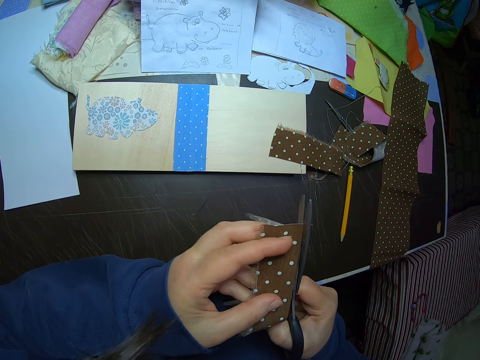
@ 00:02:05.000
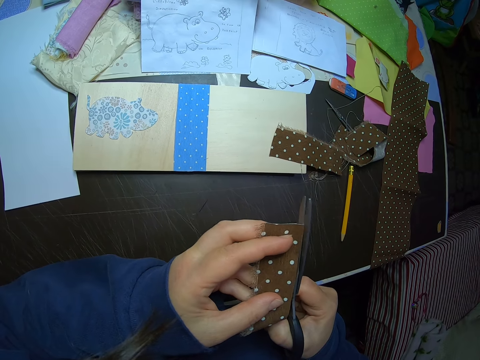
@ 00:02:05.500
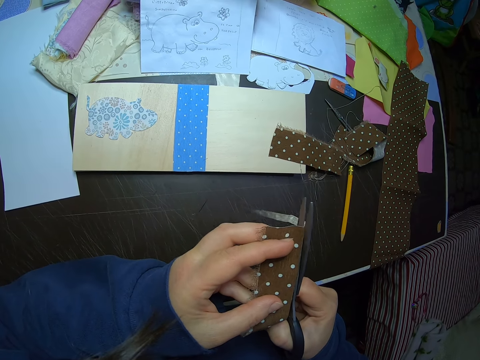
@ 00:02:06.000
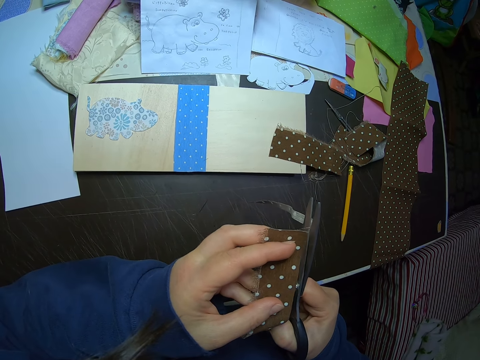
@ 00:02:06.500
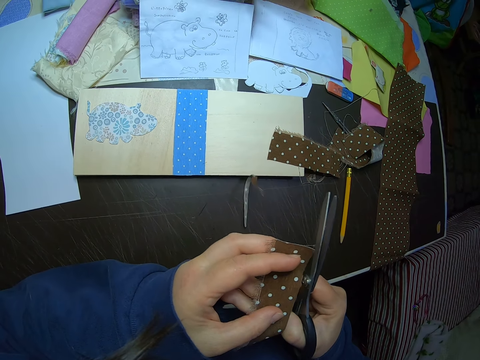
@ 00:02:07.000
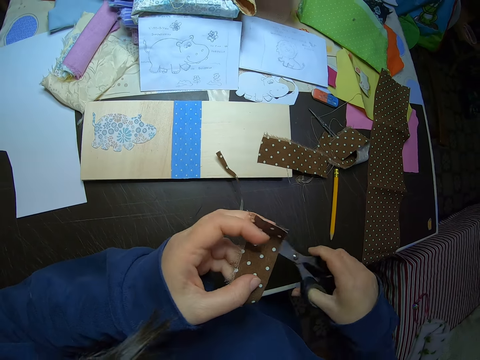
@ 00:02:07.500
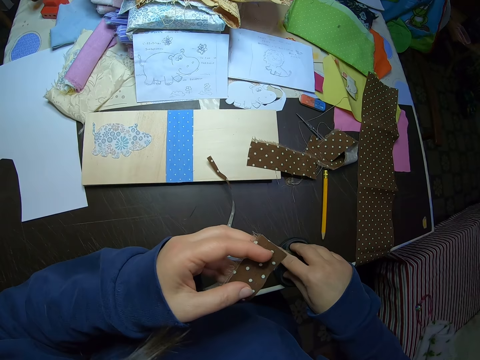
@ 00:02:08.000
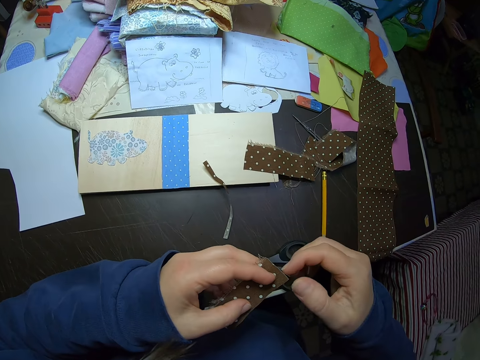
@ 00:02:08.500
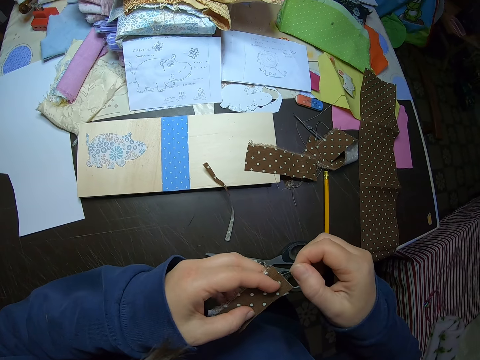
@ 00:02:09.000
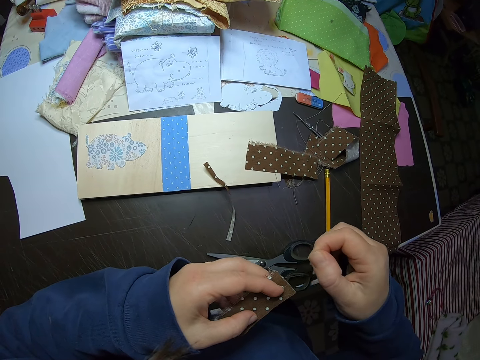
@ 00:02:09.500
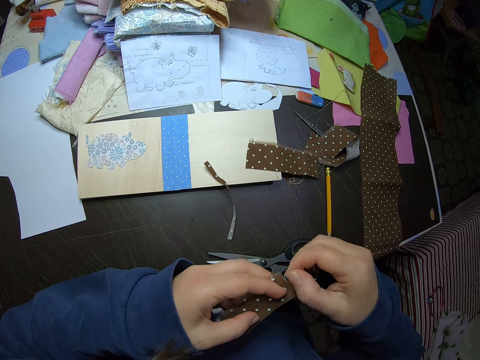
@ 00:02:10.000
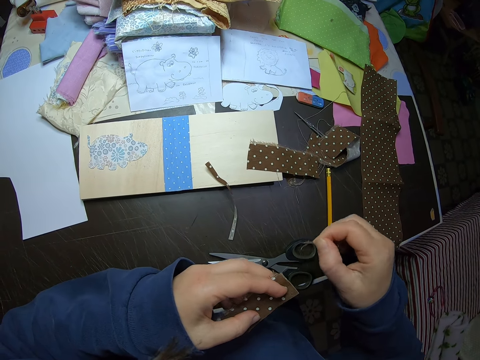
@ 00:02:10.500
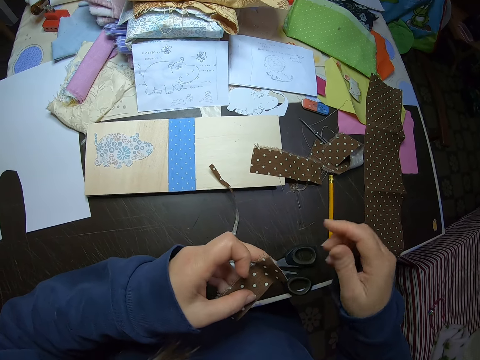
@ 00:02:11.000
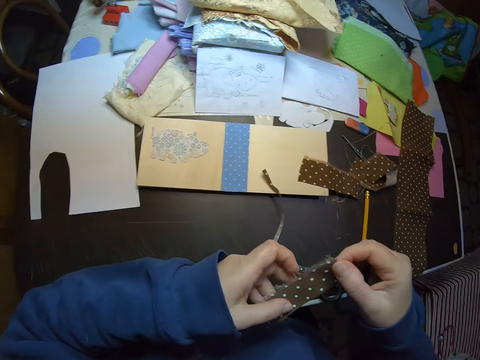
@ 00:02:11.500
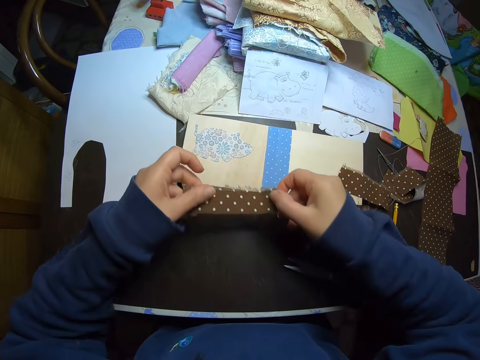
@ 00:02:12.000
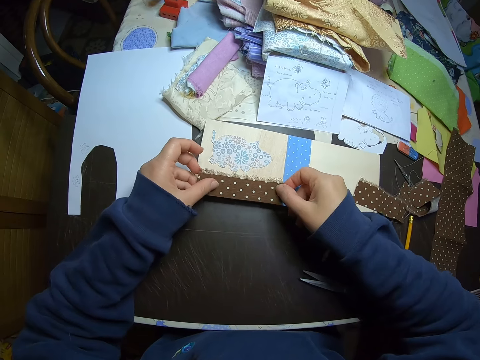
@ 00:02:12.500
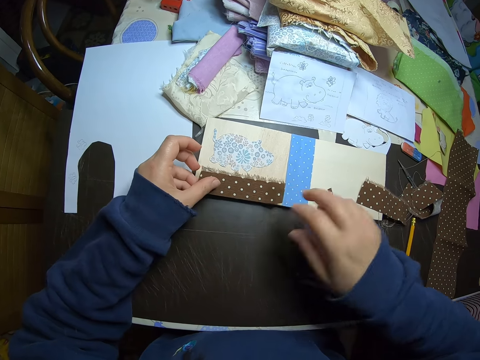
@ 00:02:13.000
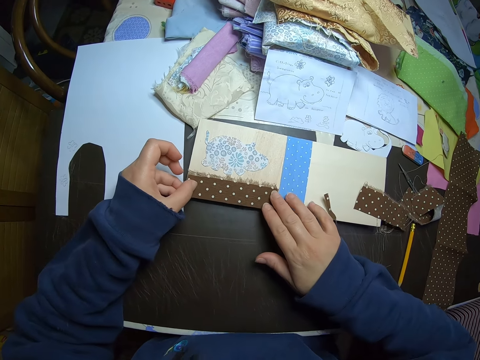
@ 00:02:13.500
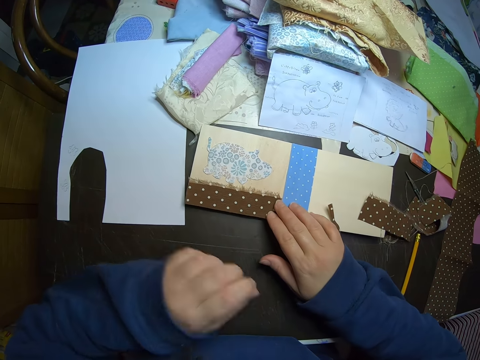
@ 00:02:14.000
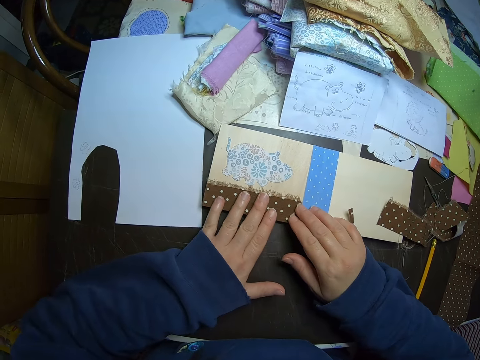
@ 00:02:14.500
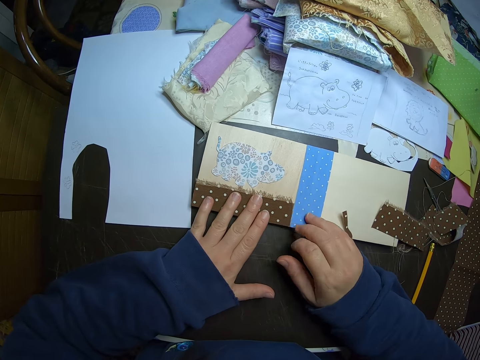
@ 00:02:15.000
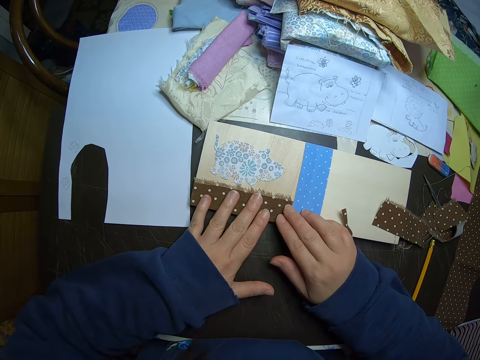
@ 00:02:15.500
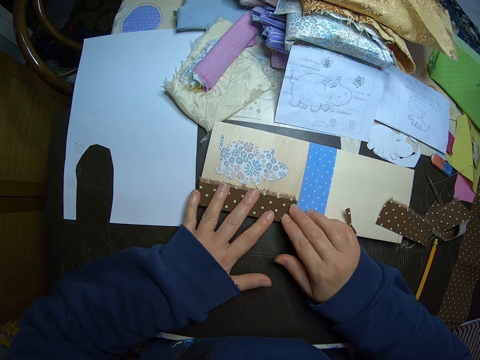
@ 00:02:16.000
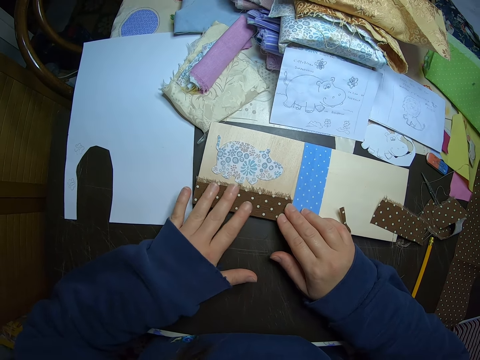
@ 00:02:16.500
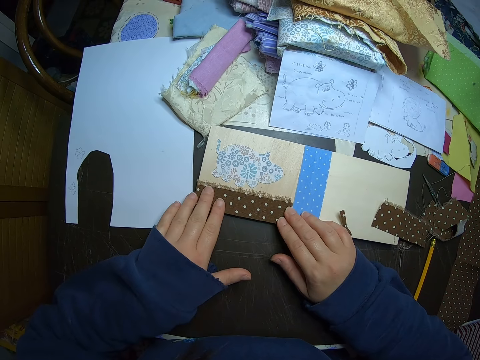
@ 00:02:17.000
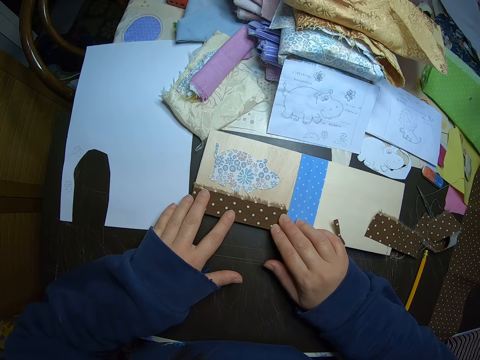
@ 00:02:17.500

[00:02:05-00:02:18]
The camera wearer drops a piece of cloth. They drop the scissors on the table. They pull out a thread from the edge of the cloth. They drop the thread on the table. They place the cloth on the card on the table. They align the cloth on the card with both hands.

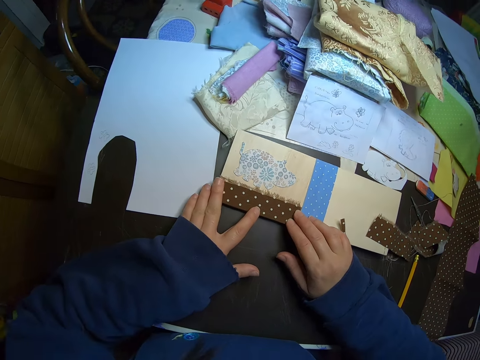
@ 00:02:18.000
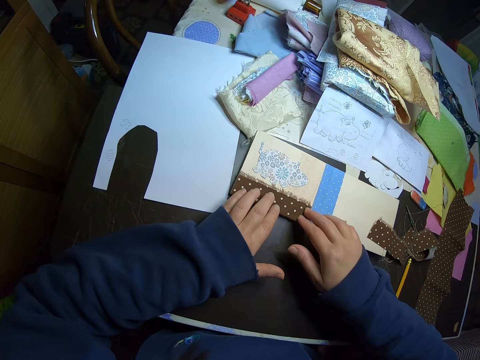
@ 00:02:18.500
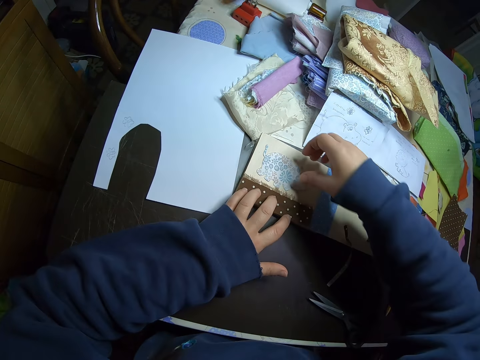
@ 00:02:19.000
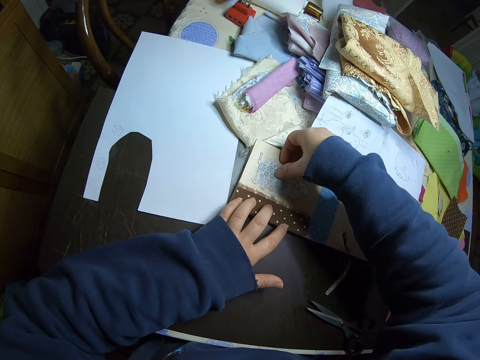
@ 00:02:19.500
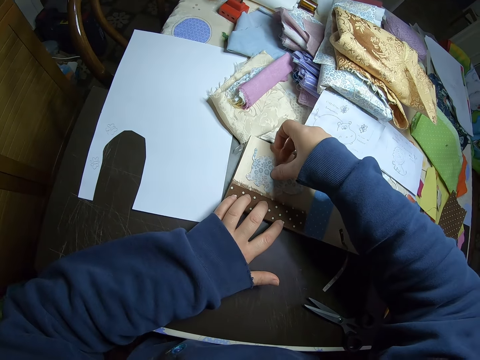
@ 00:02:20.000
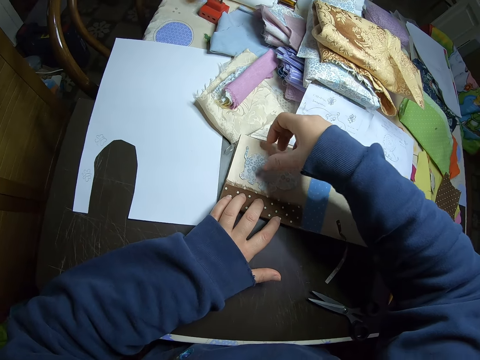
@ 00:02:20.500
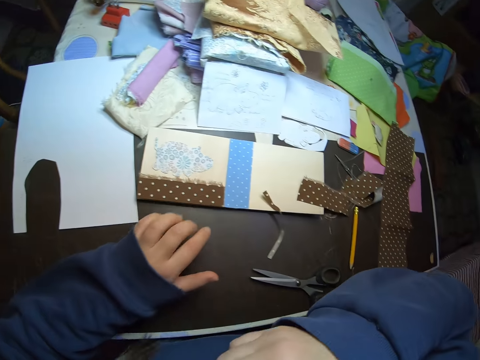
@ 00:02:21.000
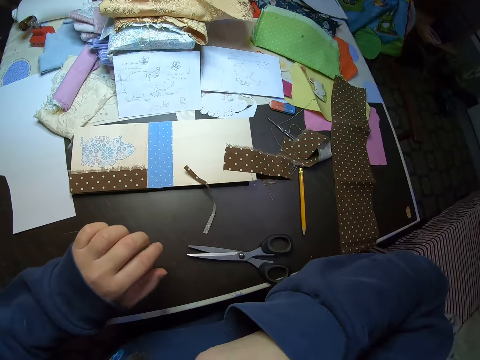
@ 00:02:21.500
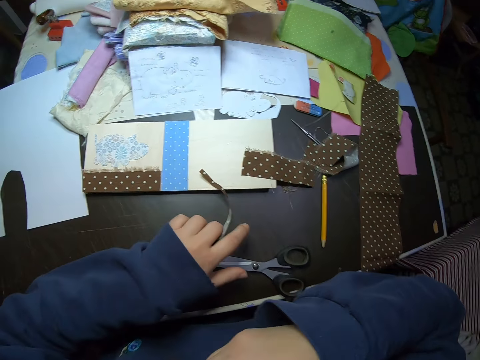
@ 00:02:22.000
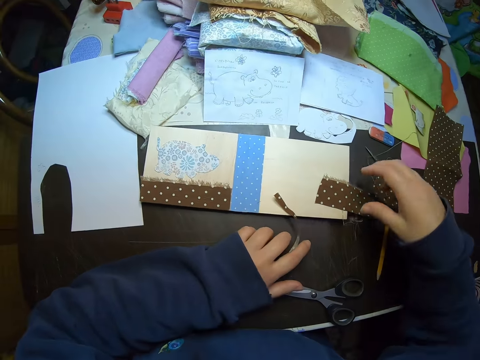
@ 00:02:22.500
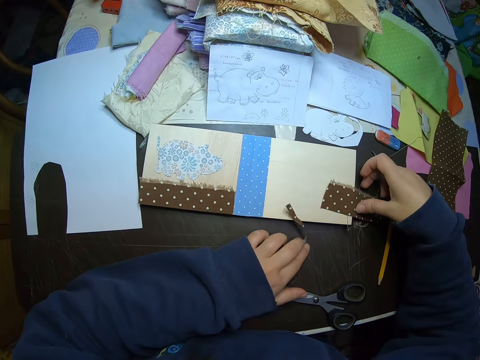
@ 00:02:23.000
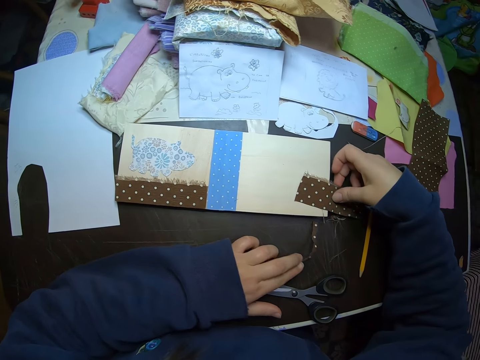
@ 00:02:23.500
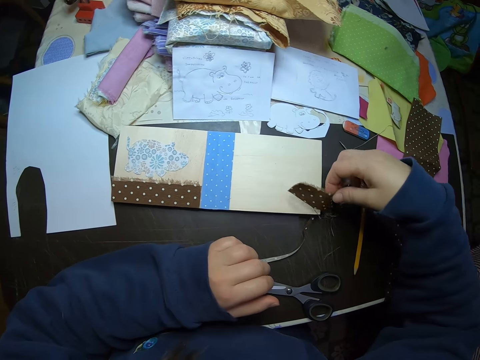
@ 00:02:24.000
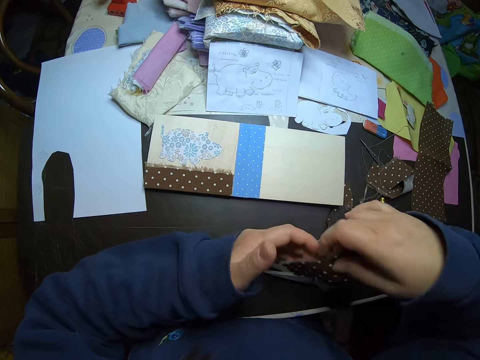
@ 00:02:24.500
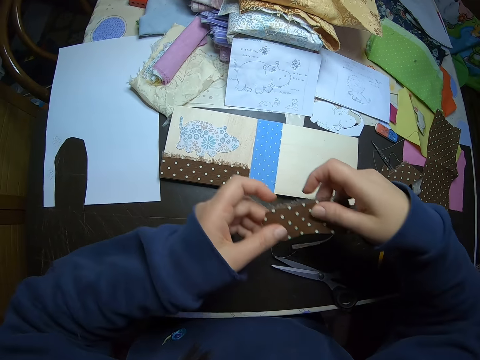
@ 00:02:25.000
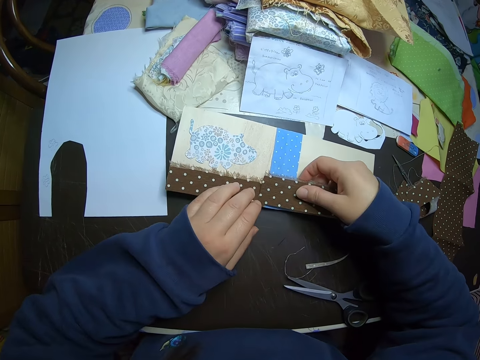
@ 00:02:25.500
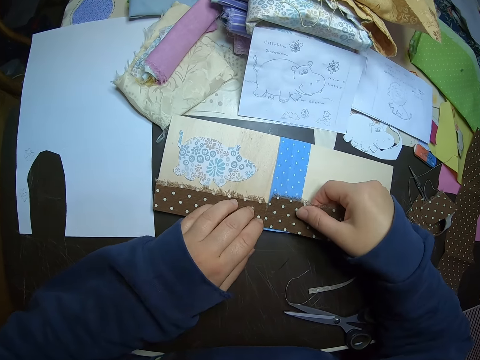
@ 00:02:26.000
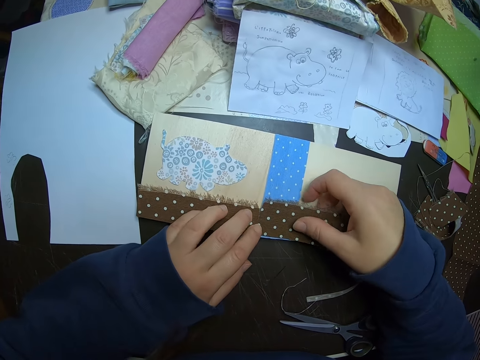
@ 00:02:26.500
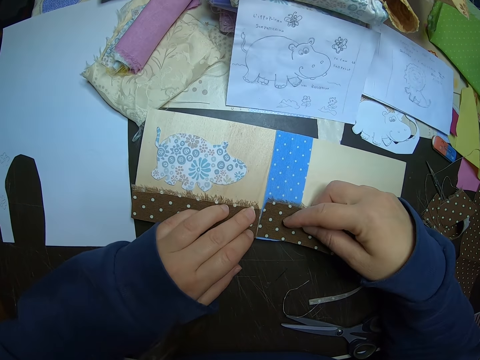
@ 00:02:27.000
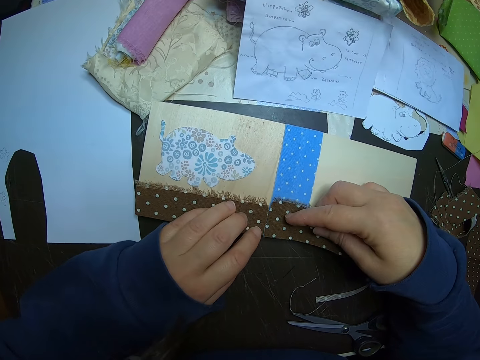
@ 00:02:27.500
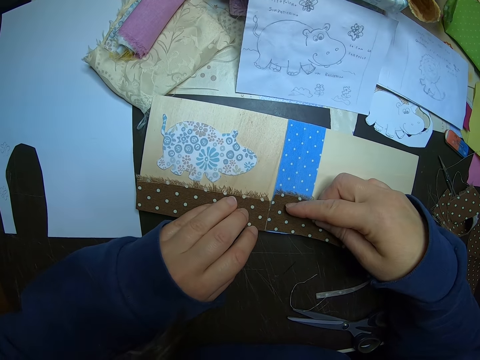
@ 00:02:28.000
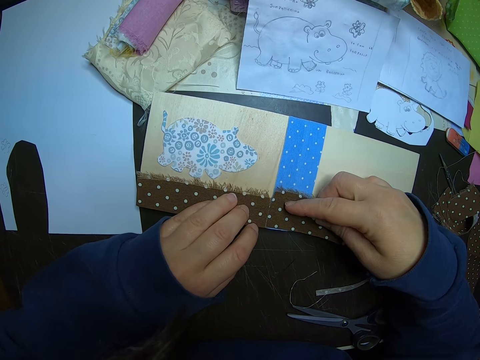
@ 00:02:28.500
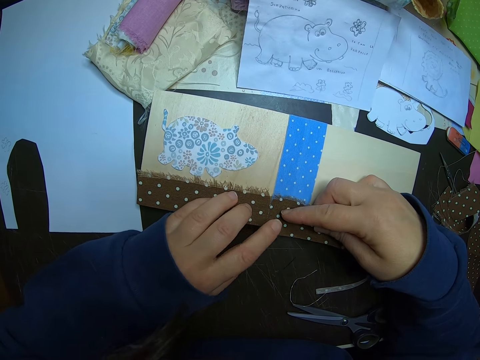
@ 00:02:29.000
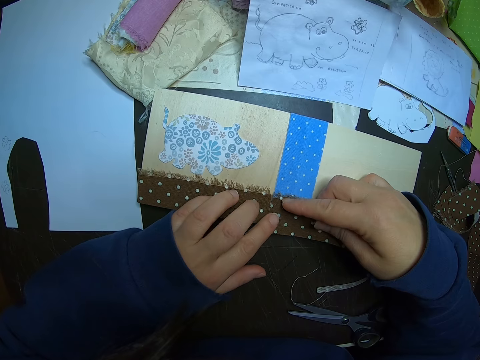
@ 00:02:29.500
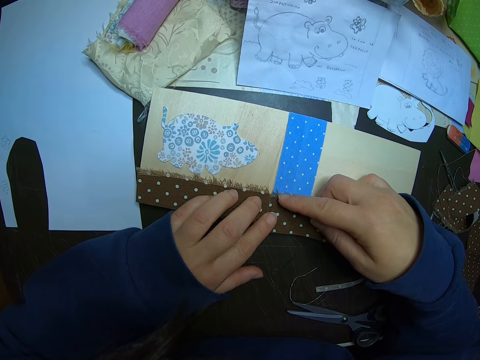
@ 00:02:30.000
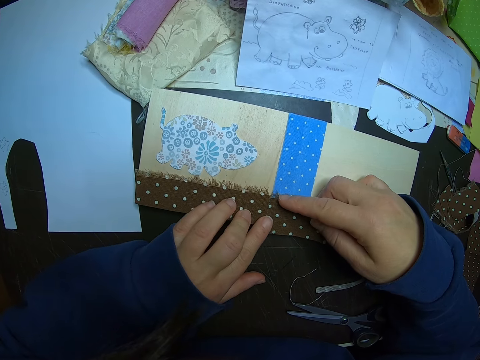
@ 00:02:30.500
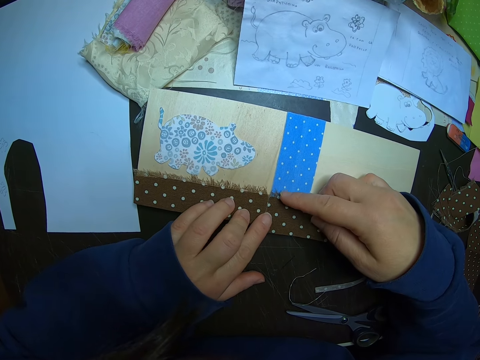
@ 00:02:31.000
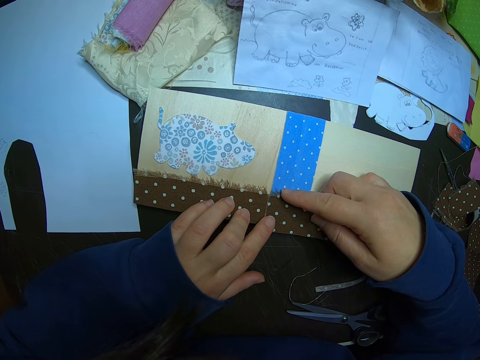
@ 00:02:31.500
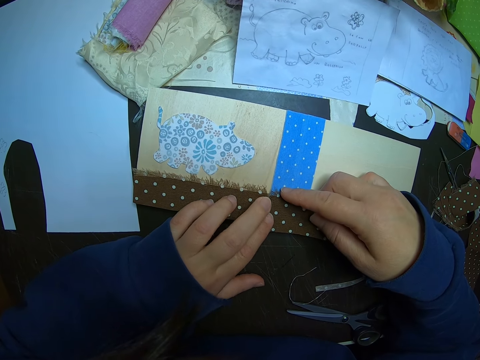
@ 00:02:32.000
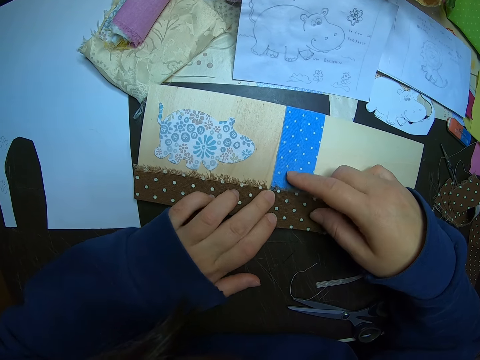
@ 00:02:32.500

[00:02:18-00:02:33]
The camera wearer picks up a hippo shape piece of cloth from the card. She touches her face with her right hand. She moves the cut piece of the cloth from the card. She picks up a piece of the polka dot from the table. She places the cloth on the card. She measures the cloth with the other cloth on the card.
